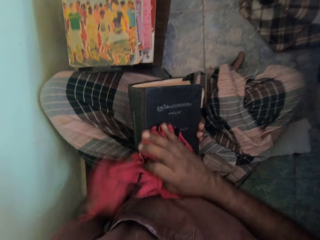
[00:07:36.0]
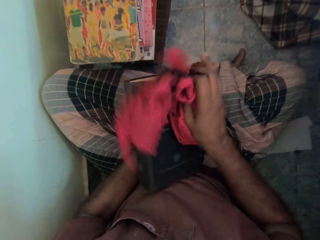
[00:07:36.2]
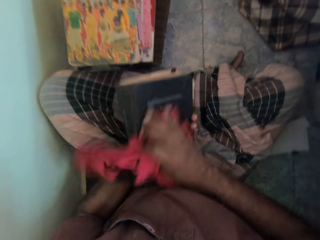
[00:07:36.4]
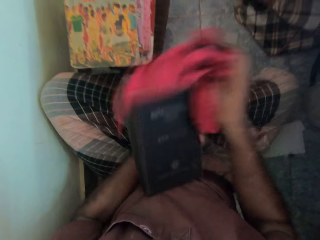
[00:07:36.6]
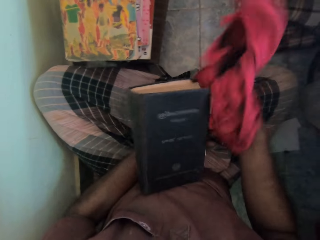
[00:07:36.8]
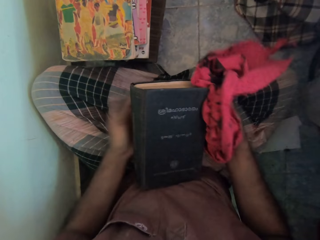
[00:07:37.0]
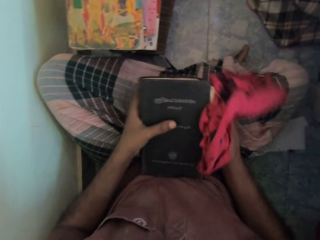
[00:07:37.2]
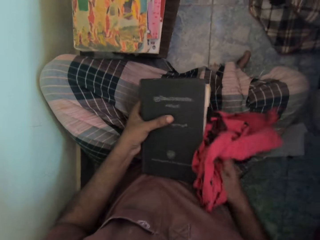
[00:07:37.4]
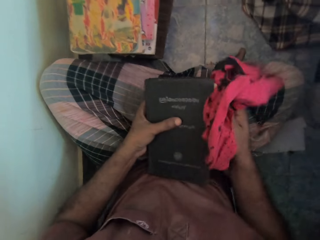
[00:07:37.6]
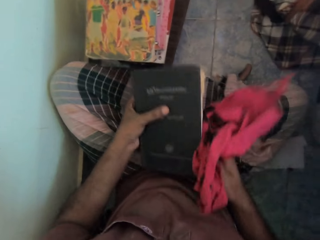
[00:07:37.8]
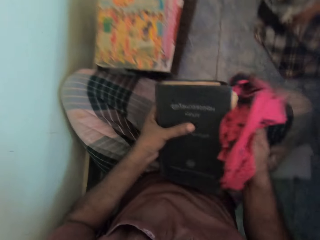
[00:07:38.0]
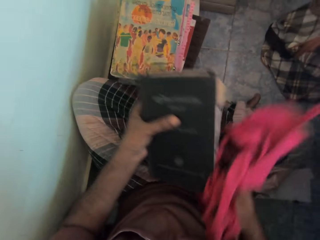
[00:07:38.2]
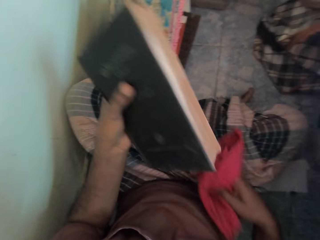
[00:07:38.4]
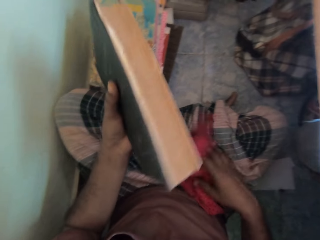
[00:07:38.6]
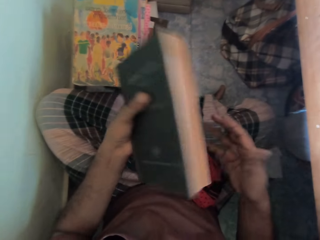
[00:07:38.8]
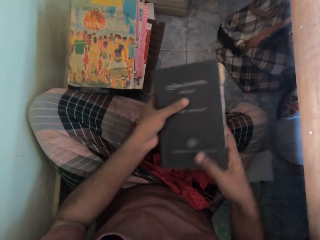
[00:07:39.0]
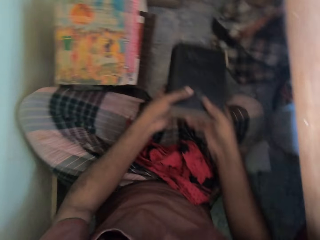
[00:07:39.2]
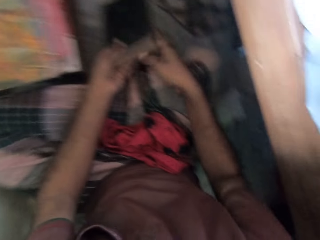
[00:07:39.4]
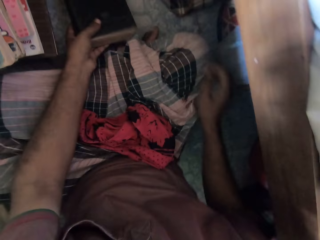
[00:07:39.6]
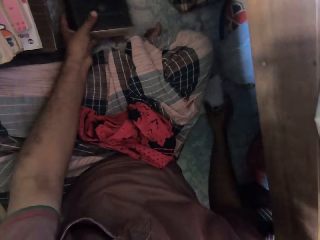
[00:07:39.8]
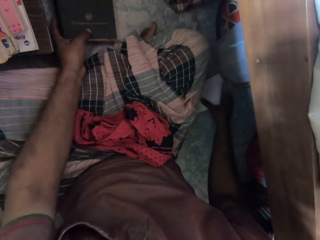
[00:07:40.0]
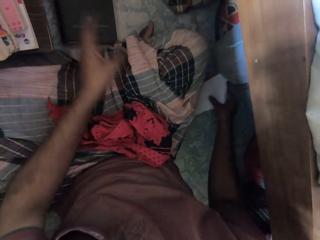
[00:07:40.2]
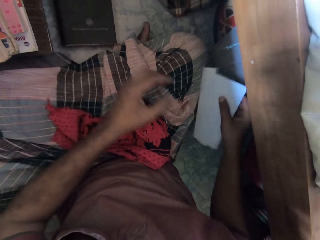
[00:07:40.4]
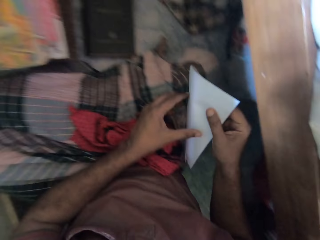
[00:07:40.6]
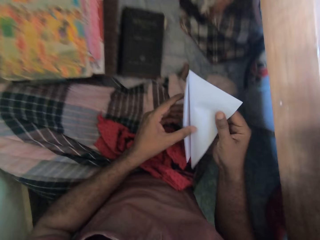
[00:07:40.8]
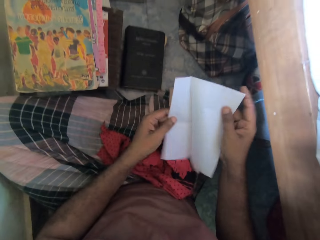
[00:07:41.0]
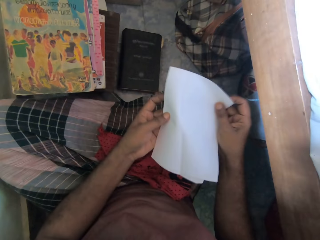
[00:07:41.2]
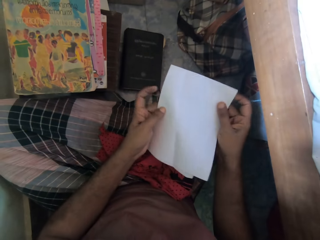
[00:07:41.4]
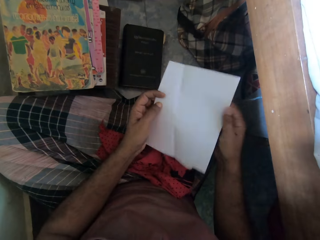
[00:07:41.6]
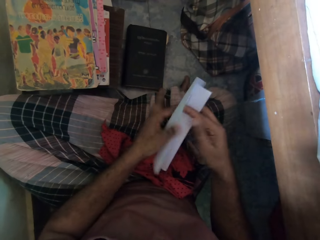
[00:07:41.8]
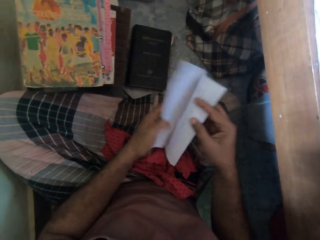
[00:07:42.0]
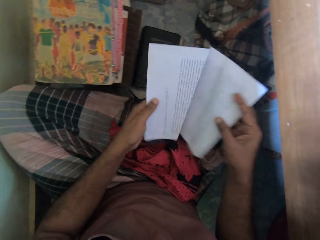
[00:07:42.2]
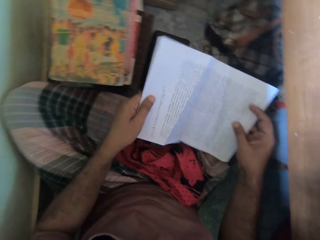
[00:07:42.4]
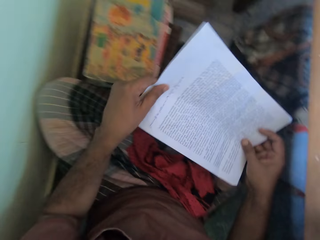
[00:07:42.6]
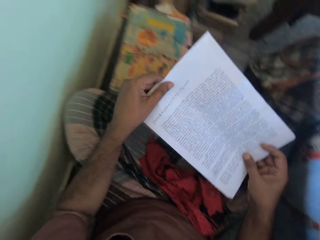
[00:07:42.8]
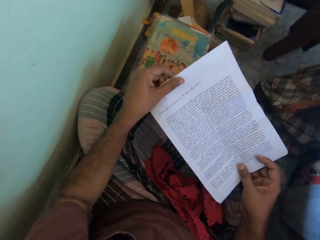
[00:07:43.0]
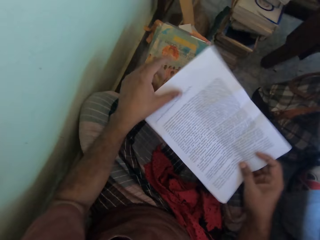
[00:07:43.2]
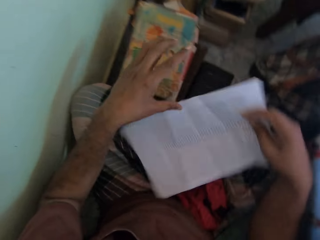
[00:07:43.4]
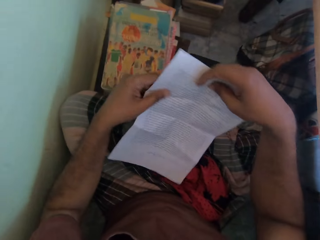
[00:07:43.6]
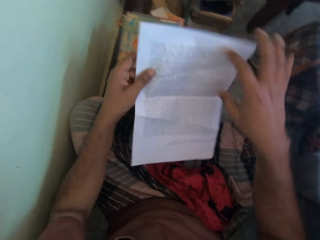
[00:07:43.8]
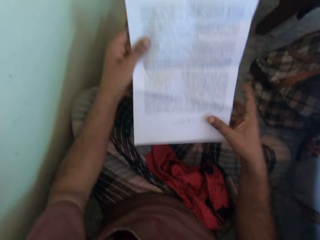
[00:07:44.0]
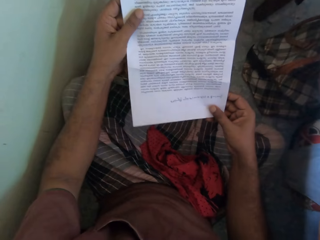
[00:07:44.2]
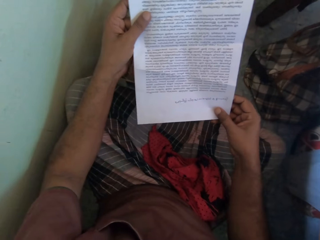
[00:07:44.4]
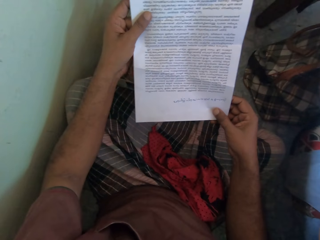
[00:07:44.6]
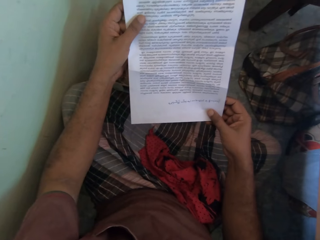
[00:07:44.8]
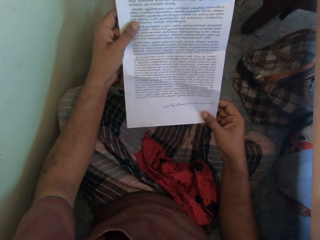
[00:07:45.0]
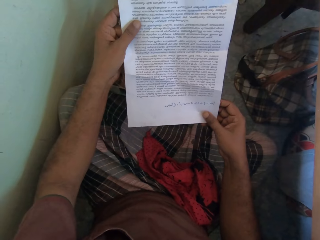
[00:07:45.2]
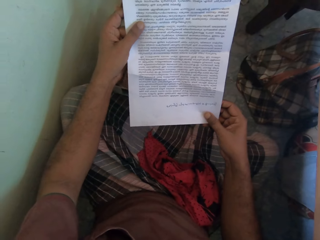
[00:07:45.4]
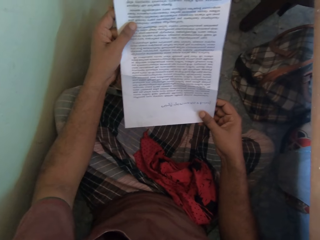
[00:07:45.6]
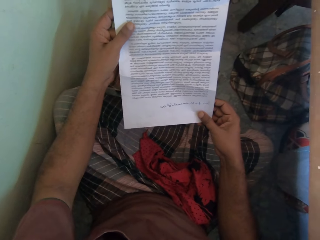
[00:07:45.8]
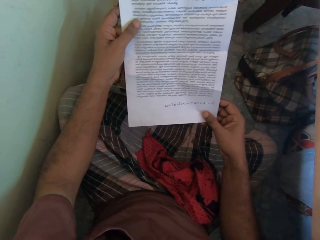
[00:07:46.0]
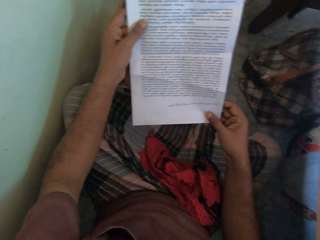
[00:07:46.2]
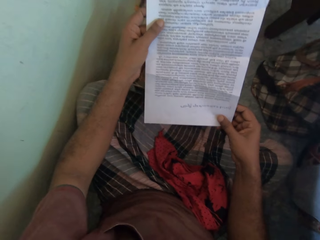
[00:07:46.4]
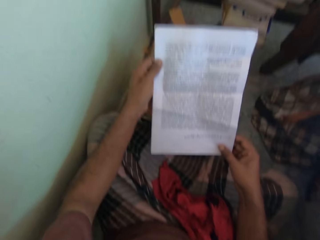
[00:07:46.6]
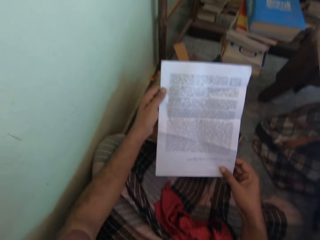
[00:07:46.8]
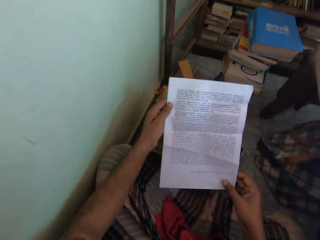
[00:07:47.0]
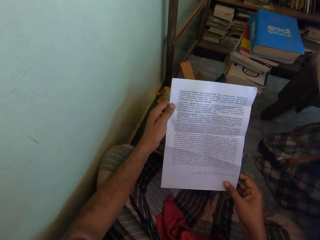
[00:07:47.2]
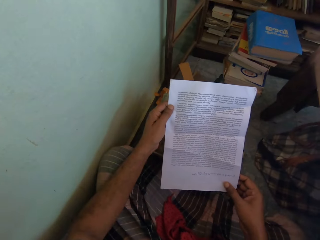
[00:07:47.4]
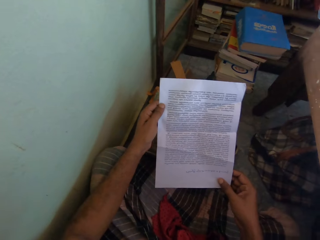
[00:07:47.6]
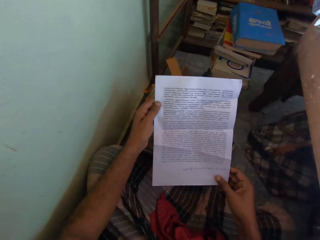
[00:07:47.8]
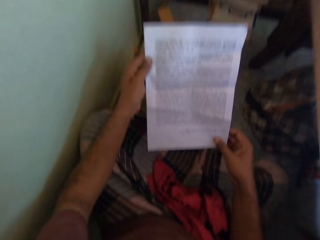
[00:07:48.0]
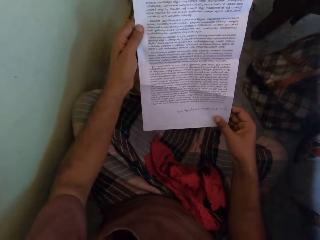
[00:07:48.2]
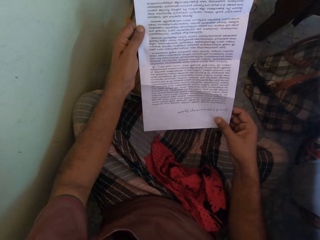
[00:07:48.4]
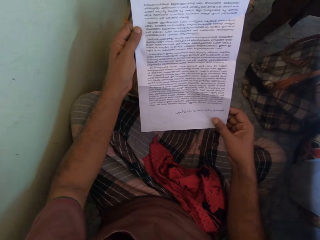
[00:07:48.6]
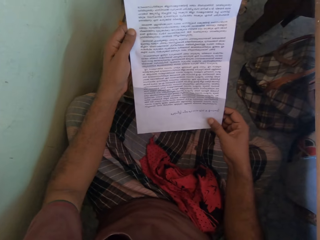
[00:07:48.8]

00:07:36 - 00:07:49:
The camera wearer drops the cloth in his right hand on his legs on the floor. He places the book in his hands on the floor. He takes a paper from the floor with his right hand. He unfolds the paper in his right hand with his left hand. He flips the paper in his hands. He reads the paper.

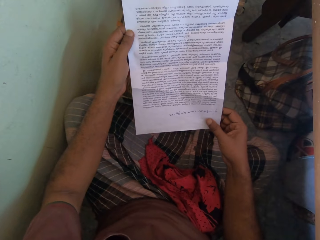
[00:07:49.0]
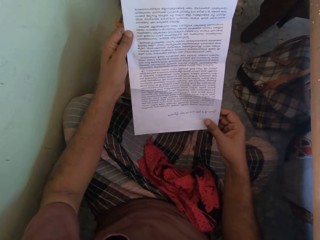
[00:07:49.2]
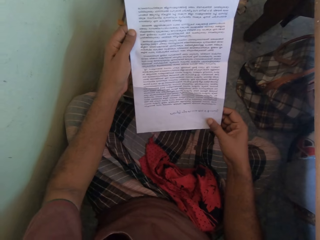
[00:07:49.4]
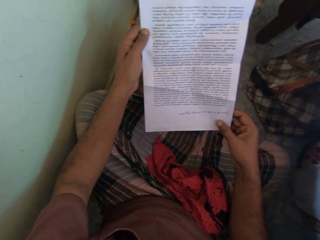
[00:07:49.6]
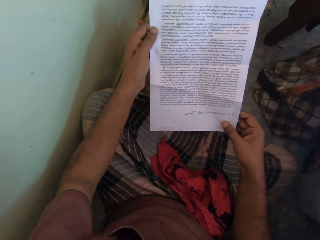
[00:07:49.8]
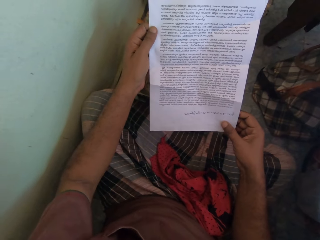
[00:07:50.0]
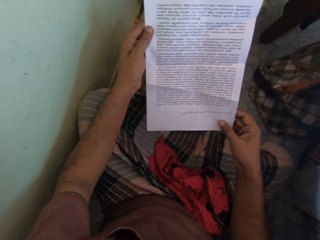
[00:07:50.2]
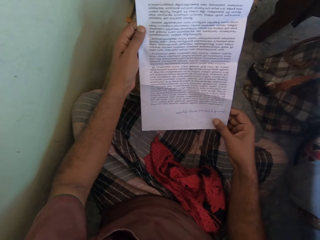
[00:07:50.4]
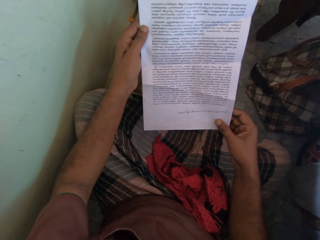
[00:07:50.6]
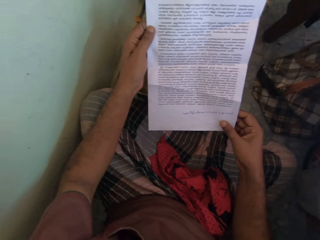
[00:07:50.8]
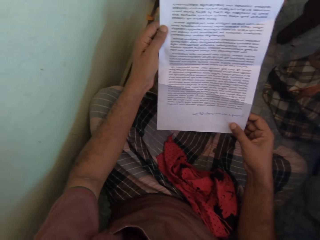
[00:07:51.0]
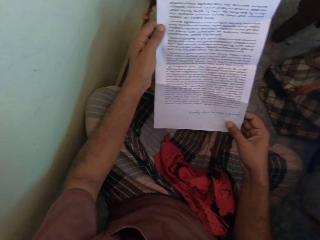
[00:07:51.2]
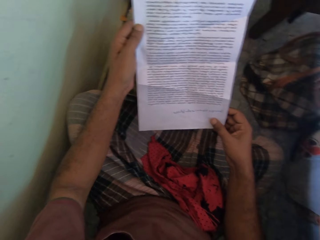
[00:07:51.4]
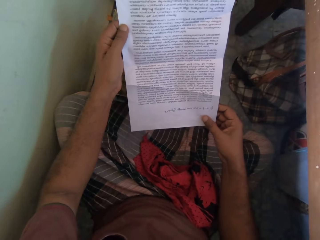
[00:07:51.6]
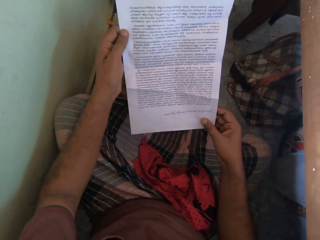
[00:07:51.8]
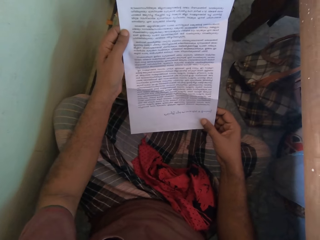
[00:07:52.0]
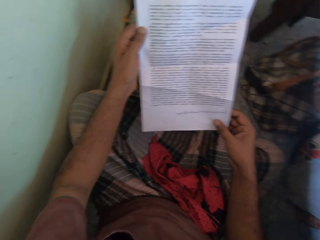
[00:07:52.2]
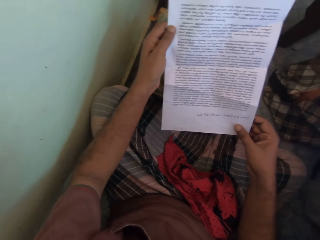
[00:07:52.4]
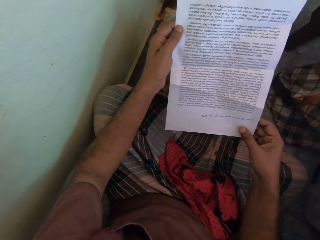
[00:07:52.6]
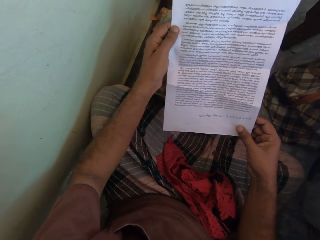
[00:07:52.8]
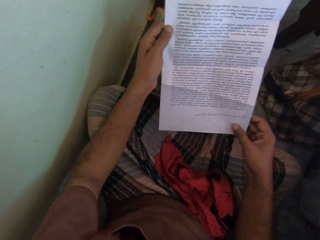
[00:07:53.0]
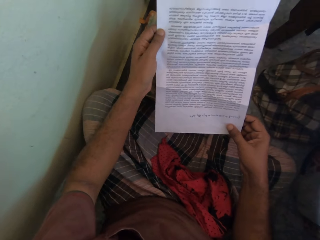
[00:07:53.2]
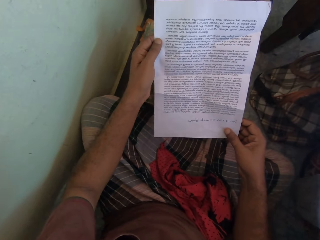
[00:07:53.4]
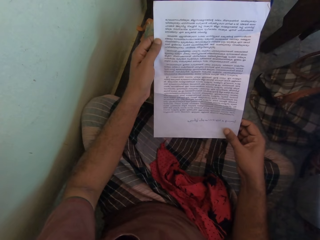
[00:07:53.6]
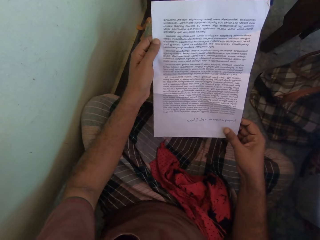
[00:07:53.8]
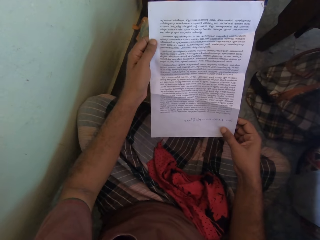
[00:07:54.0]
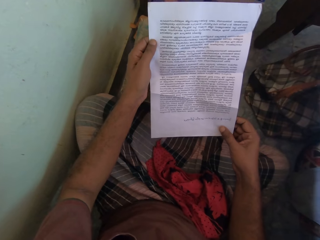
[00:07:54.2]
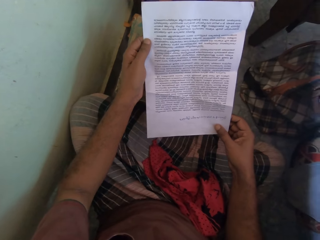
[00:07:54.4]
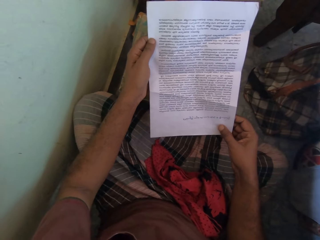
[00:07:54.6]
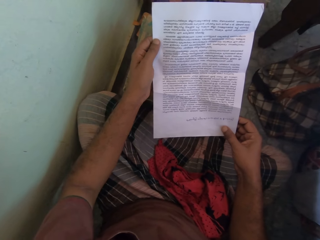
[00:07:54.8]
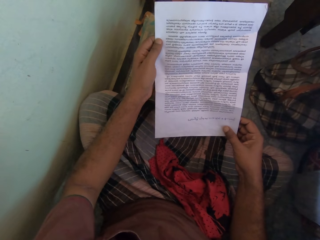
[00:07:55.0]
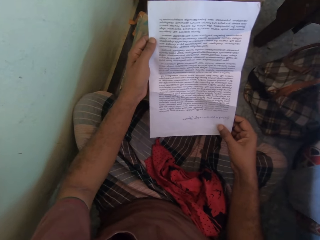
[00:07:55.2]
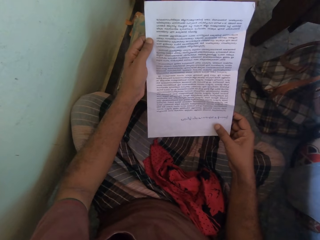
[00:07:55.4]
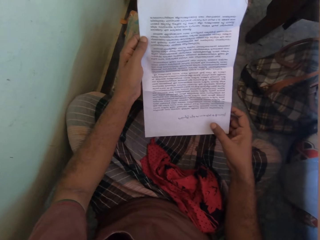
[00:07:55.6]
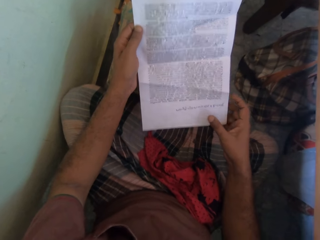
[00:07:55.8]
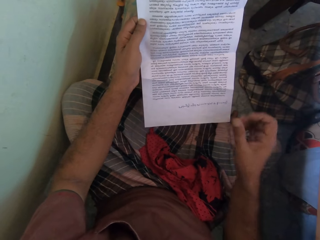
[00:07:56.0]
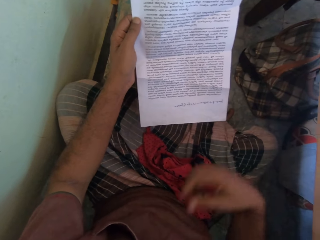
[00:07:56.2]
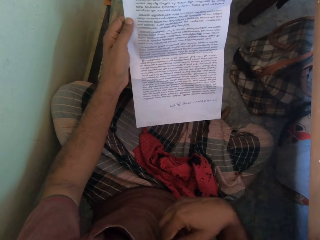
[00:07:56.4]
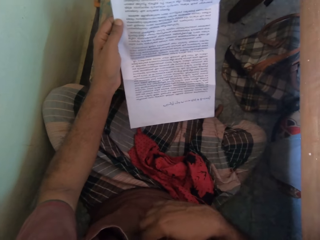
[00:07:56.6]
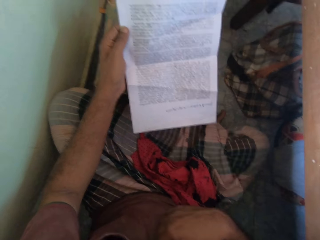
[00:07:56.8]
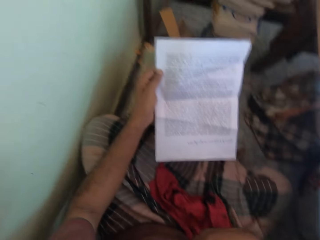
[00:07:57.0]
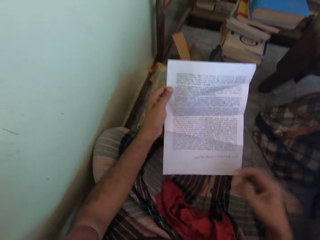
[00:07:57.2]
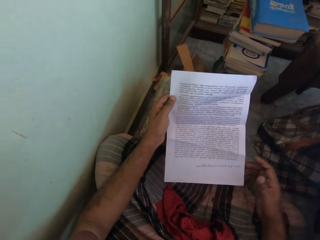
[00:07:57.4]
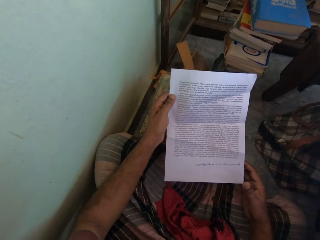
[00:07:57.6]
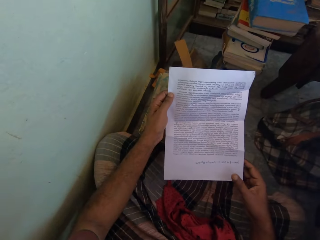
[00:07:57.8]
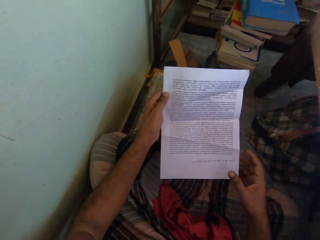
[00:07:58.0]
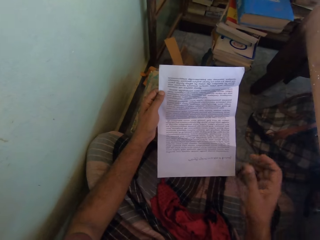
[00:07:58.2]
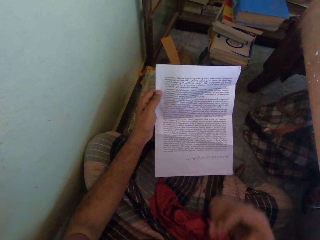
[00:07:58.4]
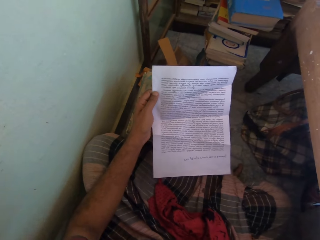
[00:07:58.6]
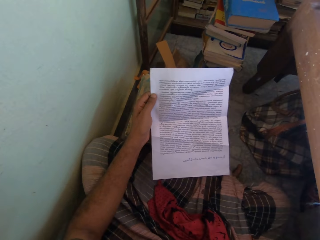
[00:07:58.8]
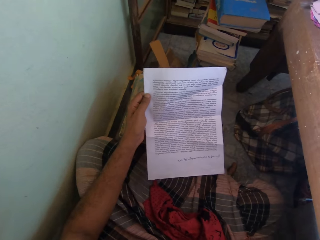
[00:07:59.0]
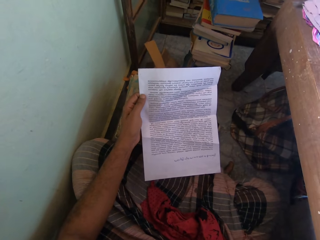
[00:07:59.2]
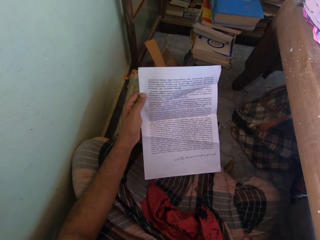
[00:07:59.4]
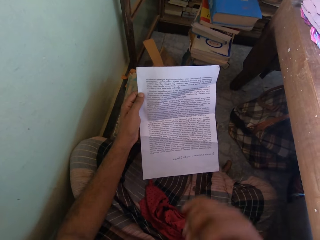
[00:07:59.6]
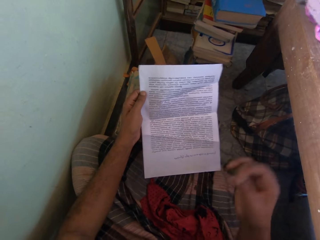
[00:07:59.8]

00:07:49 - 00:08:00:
The camera wearer scratches his chest with his right hand. He scratches his chest with his right hand again.
